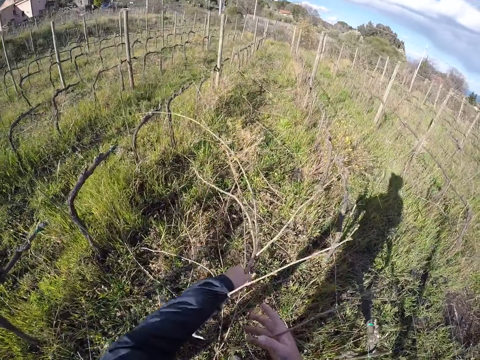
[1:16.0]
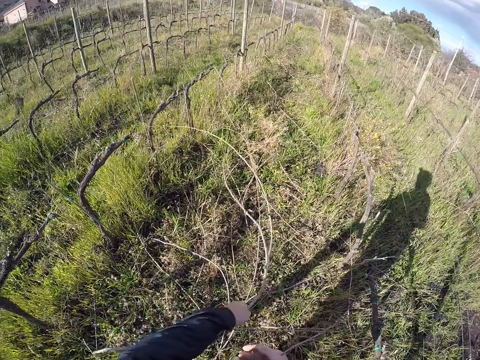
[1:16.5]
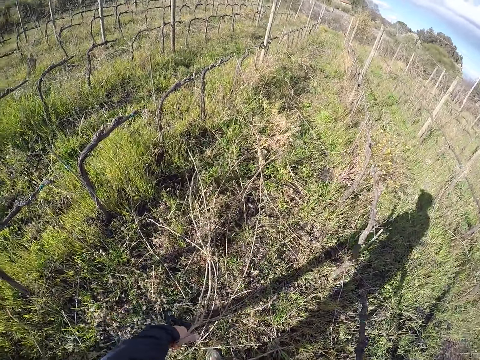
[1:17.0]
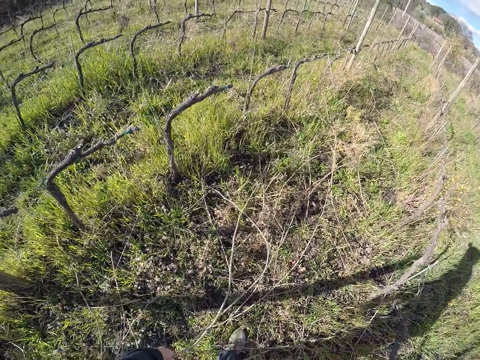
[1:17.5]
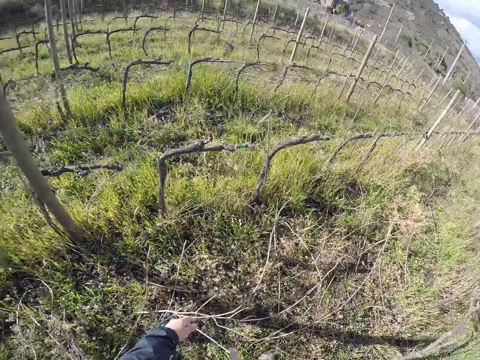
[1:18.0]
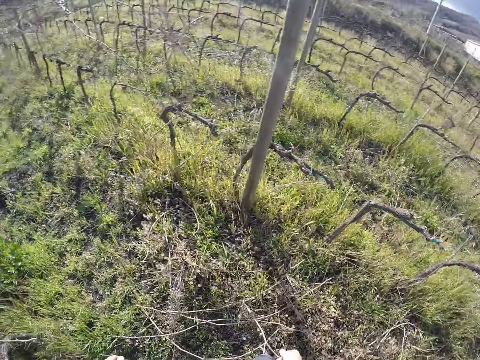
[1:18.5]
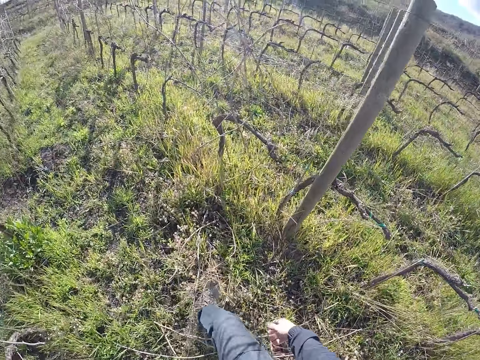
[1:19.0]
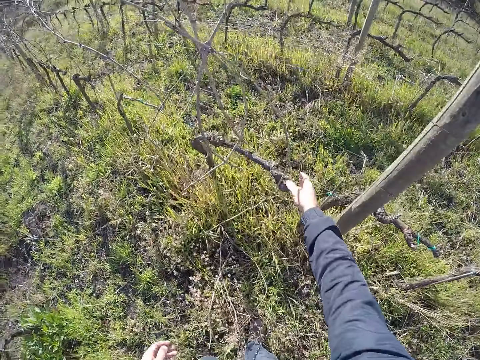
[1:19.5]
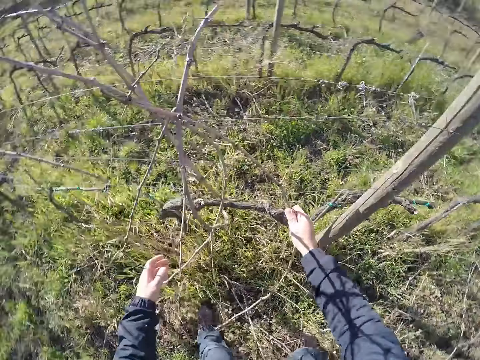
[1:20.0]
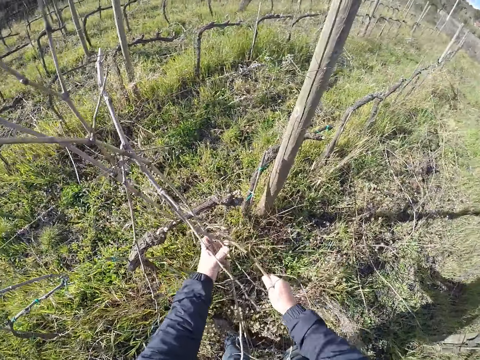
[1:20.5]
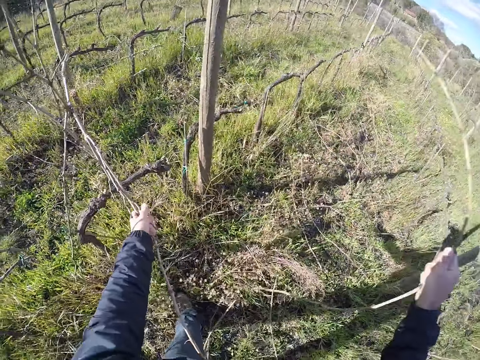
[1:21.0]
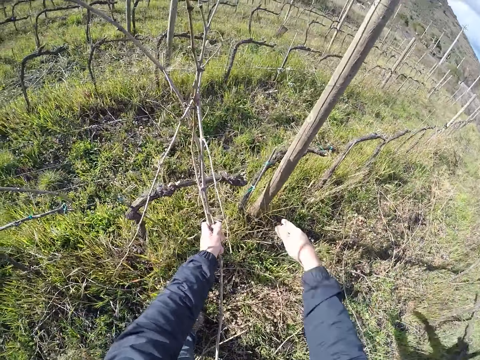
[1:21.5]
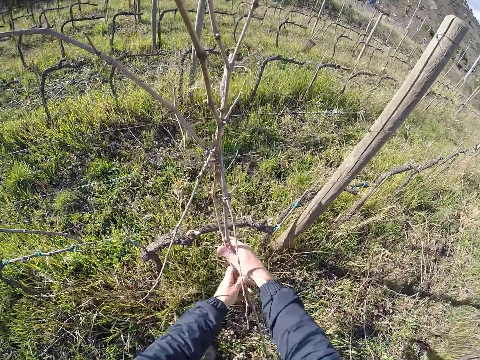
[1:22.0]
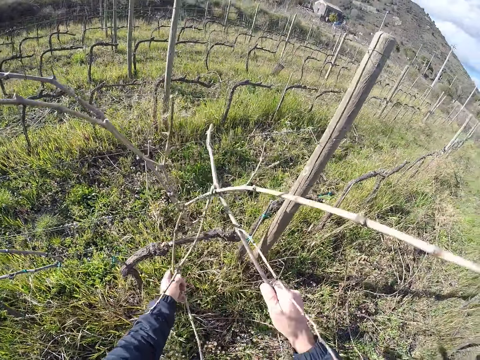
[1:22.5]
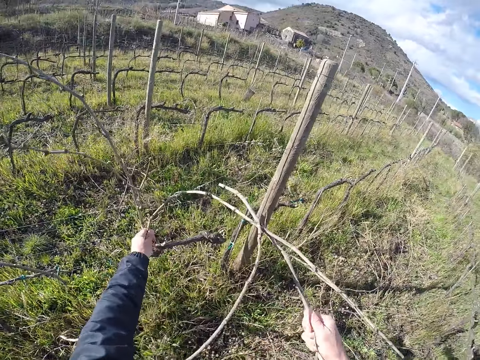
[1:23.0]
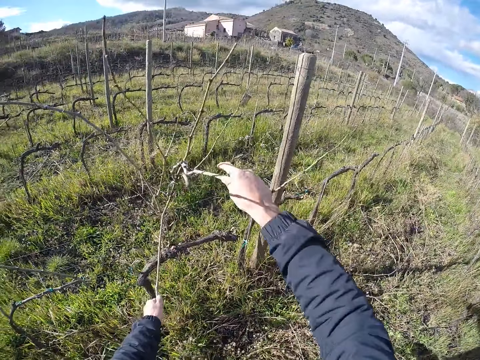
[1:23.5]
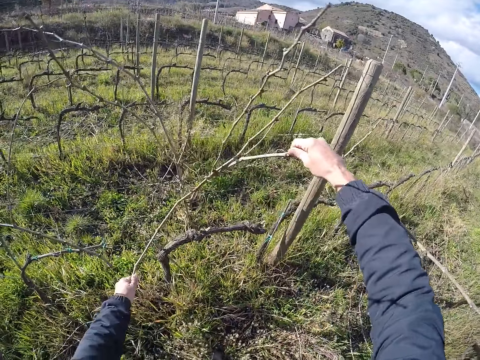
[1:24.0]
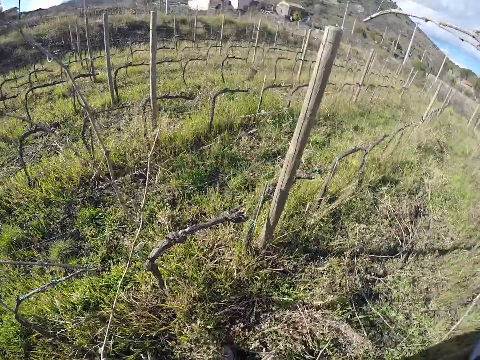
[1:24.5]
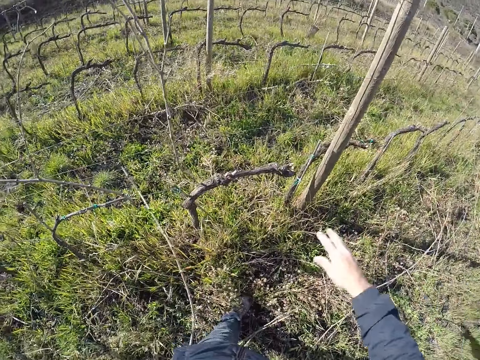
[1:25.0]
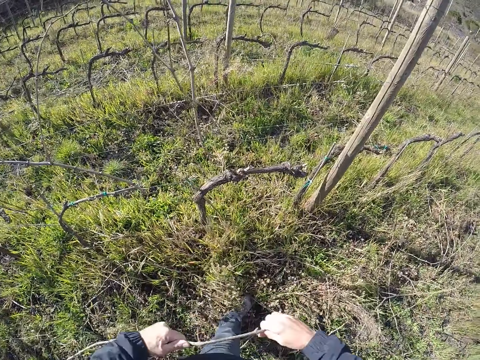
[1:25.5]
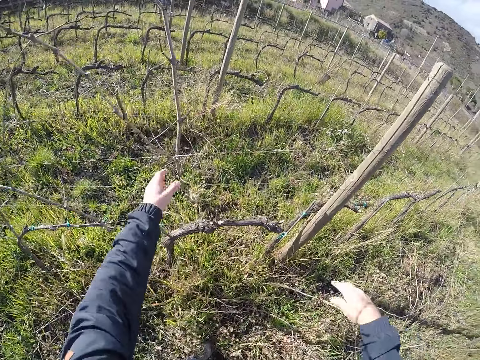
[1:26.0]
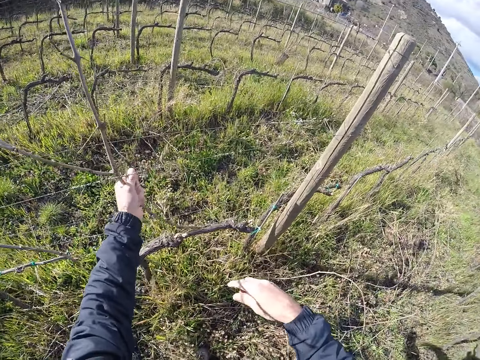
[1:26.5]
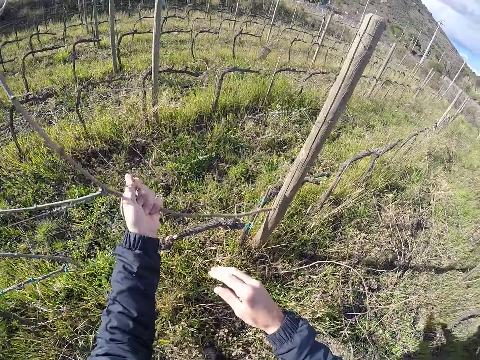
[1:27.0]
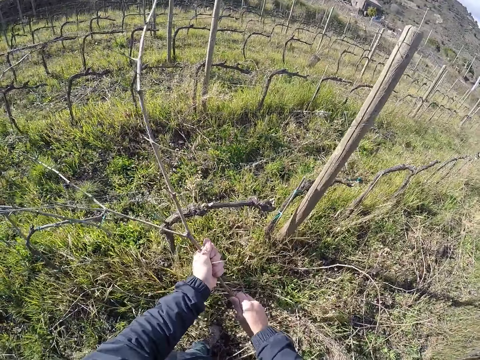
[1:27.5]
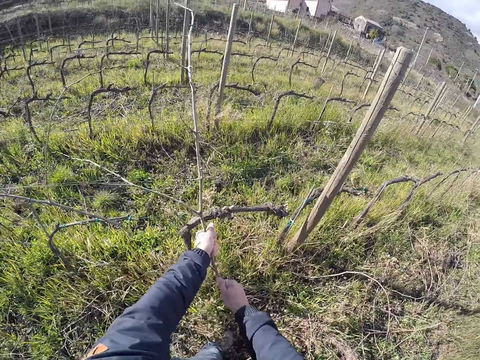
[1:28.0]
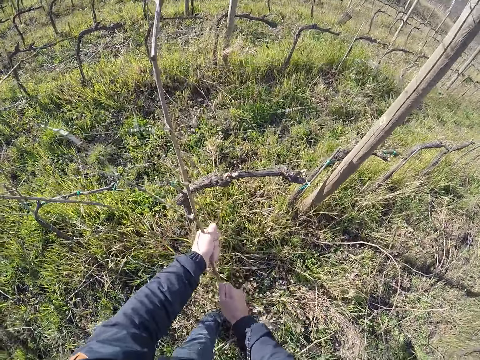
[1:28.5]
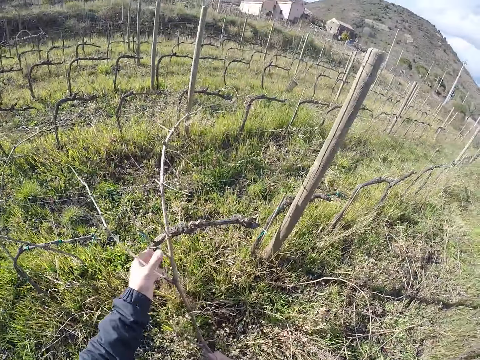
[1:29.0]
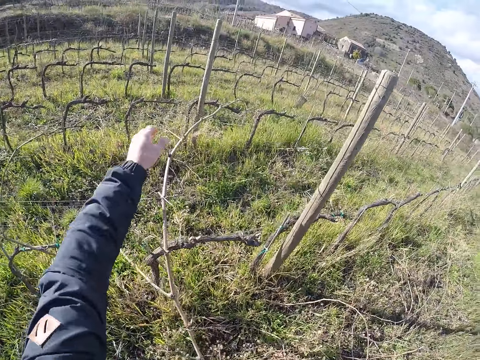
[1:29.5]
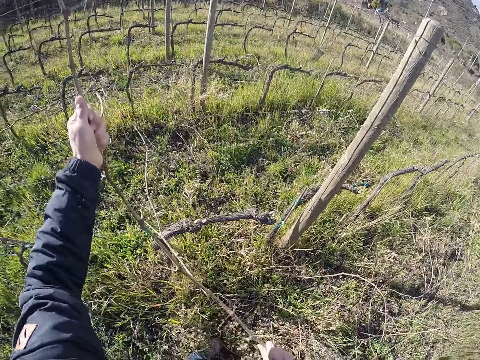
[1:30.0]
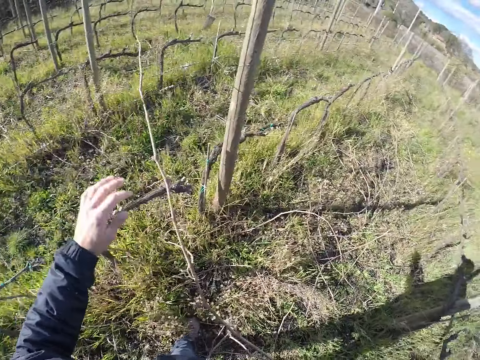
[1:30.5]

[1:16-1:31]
The camera wearer drops the branches on the ground with his left hand. He looks around and walks around. He removes a branch from the wire fence with his right hand. He grabs some branches from the wire fence with his left hand. He drops the branch on the ground with his right hand. He removes some branches from the wire fence with both hands. He drops the branch on the ground with his right hand. He passes the branch from his left hand to his right hand. He drops the branch on the ground with his right hand. He removes a branch from the wire fence with his left hand. He removes the branch from the wire fence with both hands.

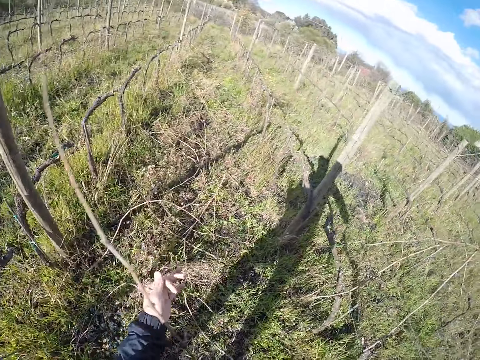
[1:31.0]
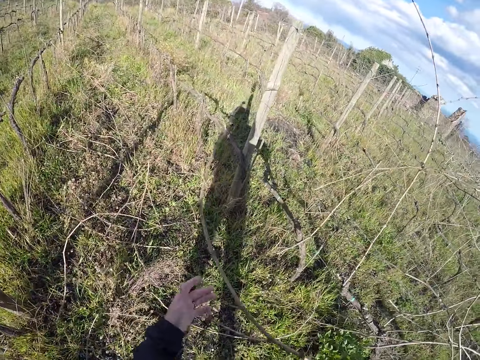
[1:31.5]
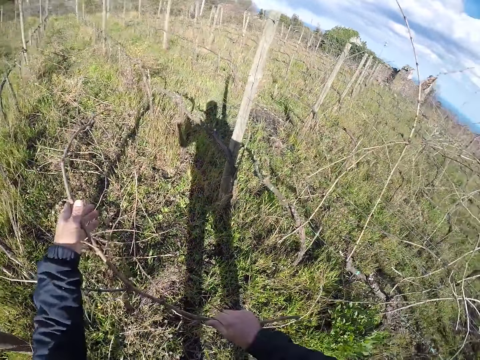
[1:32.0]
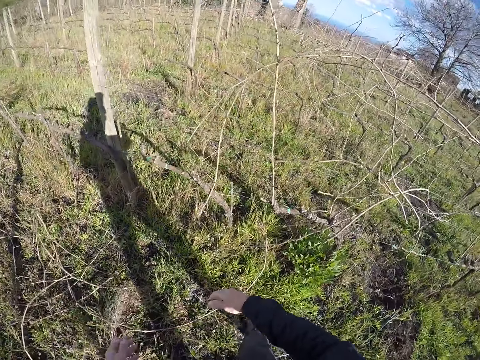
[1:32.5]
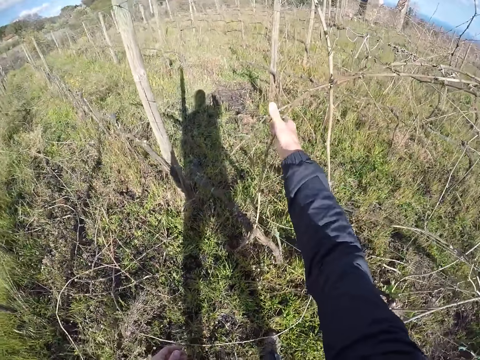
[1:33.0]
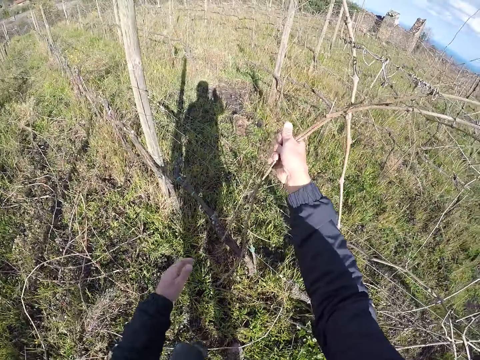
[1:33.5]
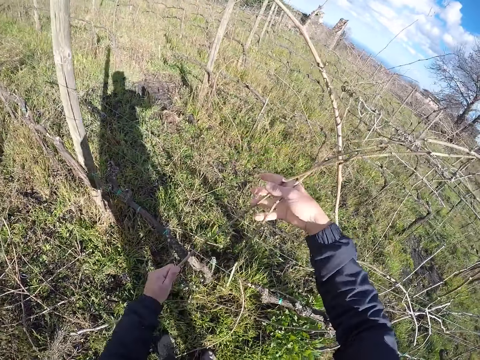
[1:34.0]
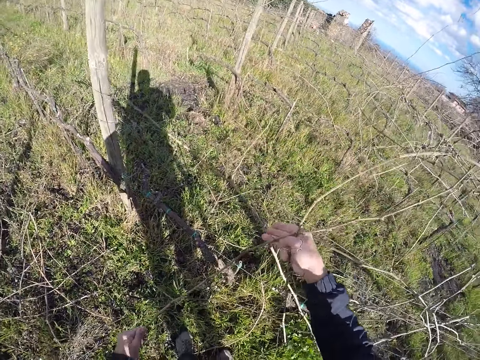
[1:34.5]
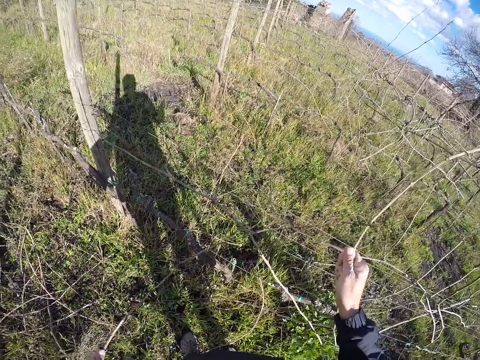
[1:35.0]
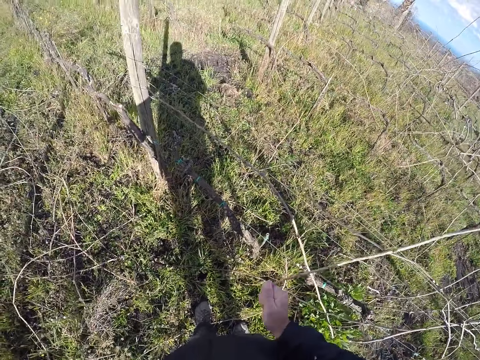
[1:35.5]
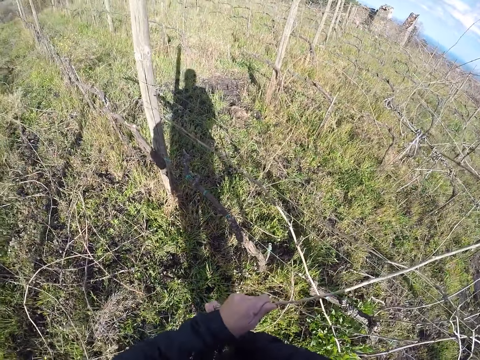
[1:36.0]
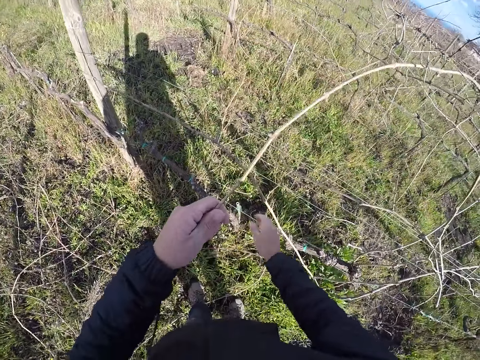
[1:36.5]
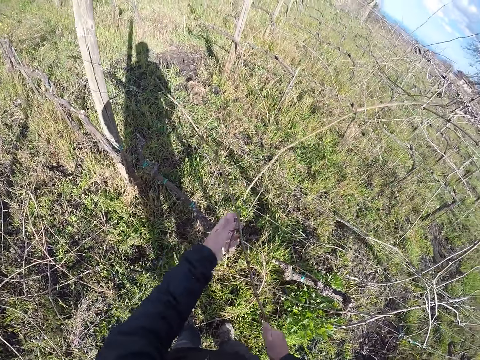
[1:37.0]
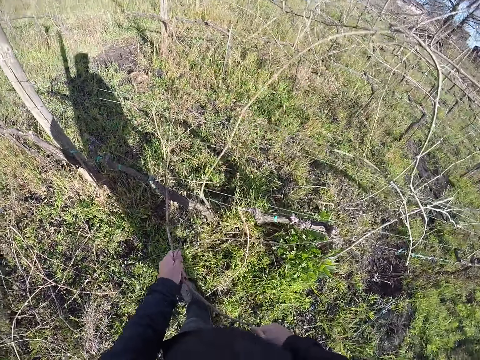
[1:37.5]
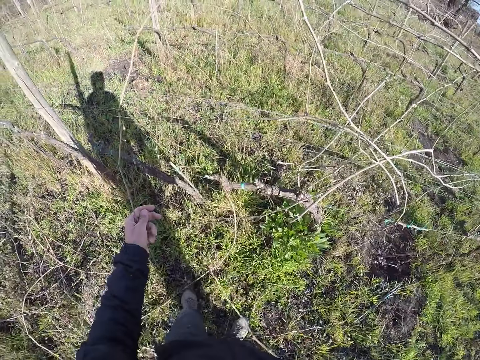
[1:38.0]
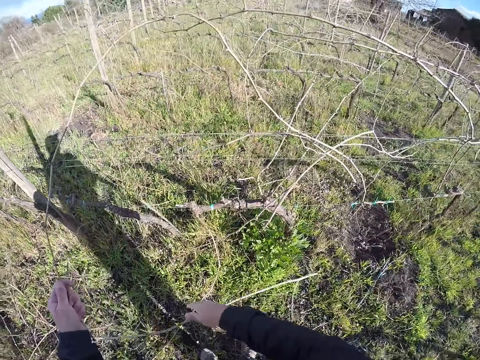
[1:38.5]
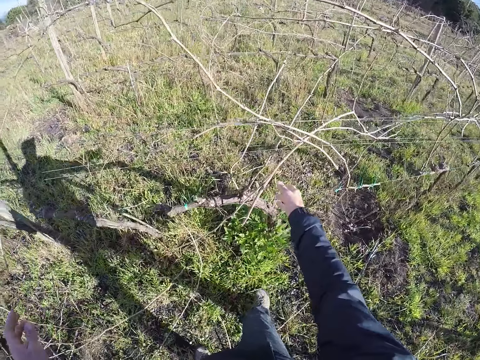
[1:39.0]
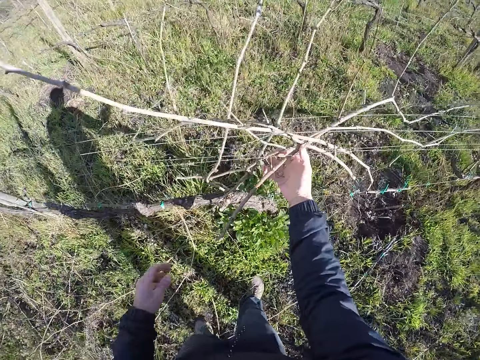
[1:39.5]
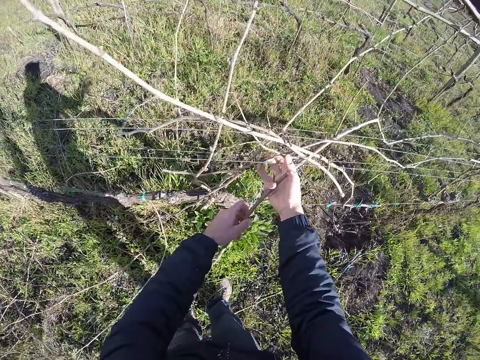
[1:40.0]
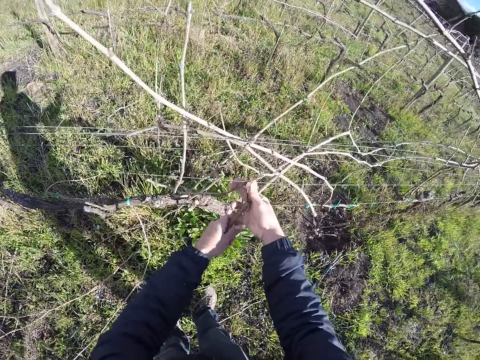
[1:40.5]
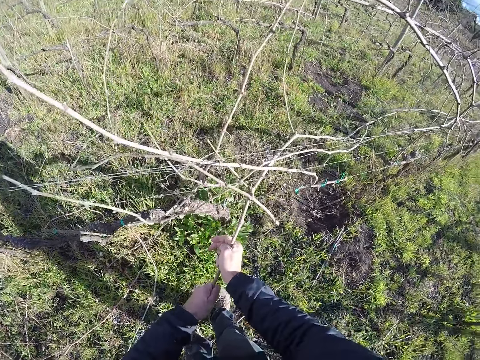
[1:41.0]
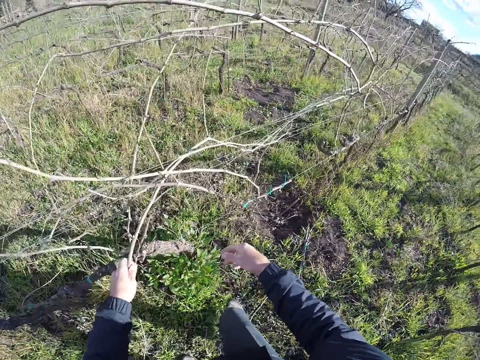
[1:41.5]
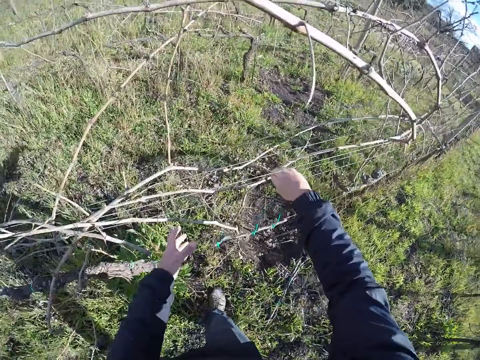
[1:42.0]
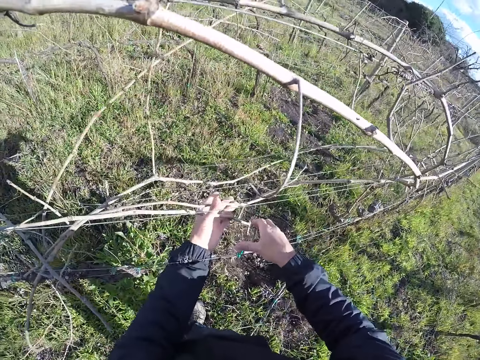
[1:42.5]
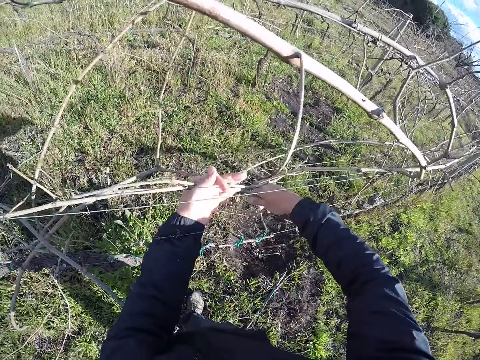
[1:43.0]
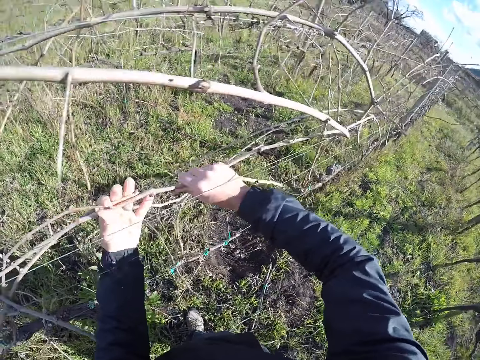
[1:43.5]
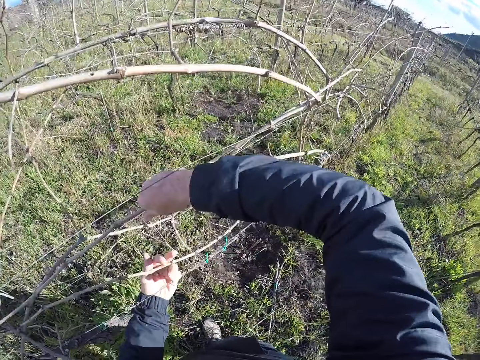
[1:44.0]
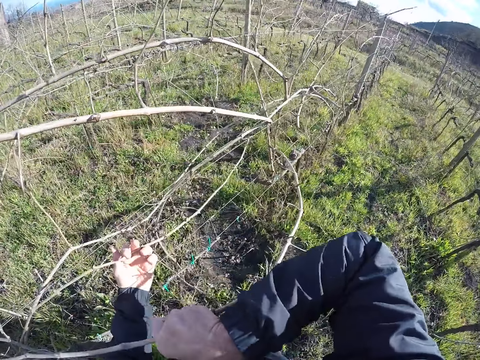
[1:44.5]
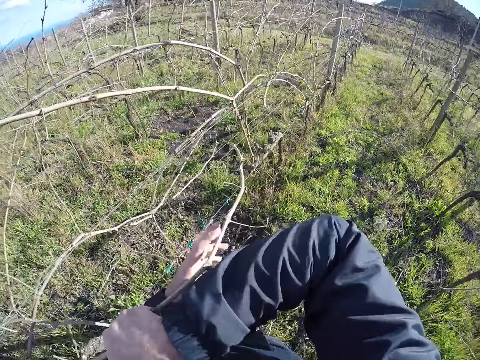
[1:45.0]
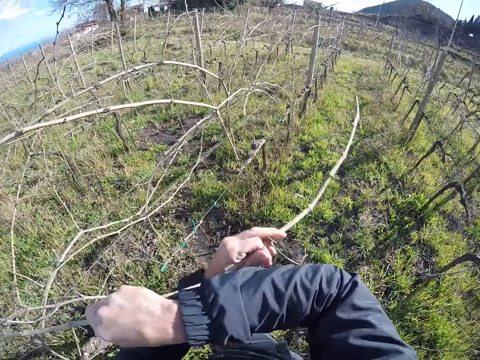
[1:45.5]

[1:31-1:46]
The camera wearer drops the branch on the ground with his right hand. He grabs some branches from the wire fence with his right hand. He removes the branches from the wire fence with both hands. He drops the branch on the ground with his left hand. He removes the branch from the wire fence with both hands. He grabs a branch from the wire fence with his right hand. He removes the branches from the wire fence with both hands. He drops the branch on the ground with his left hand. He drops the branch on the ground with his left hand again. He grabs a branch from the wire fence with his right hand. He removes the branches from the wire fence with both hands. He removes a branch from the wire fence with both hands.
